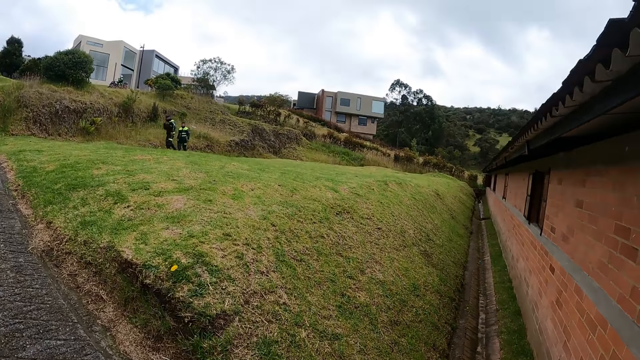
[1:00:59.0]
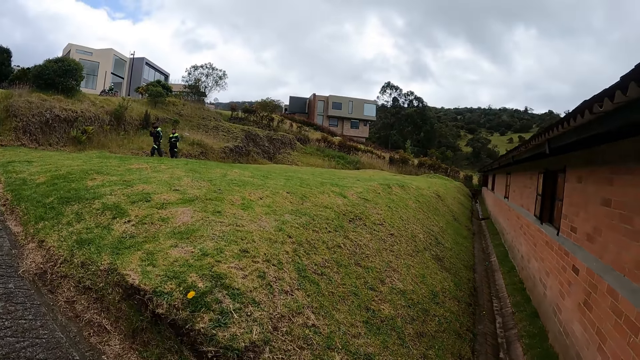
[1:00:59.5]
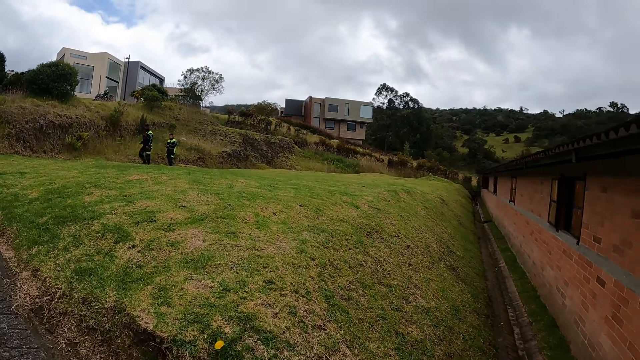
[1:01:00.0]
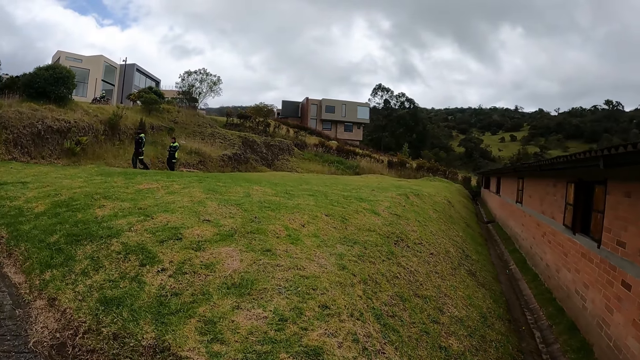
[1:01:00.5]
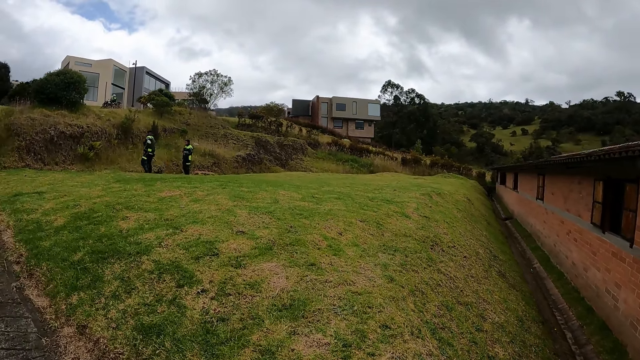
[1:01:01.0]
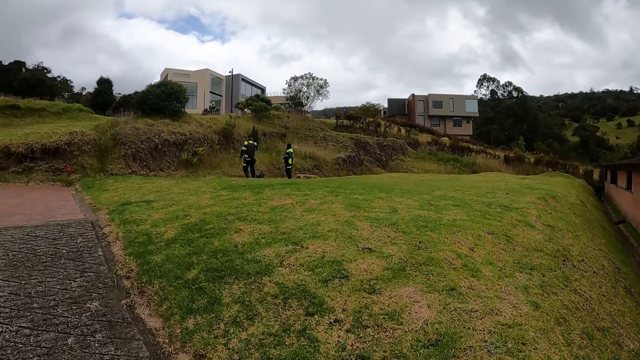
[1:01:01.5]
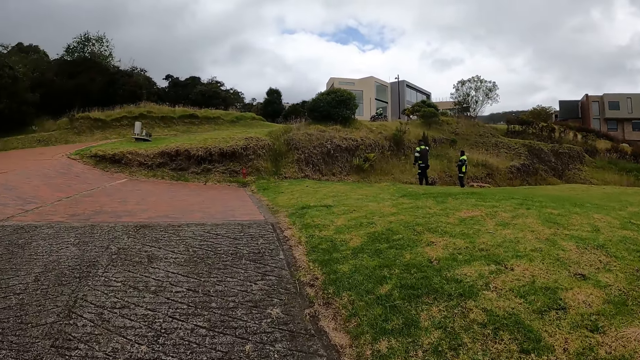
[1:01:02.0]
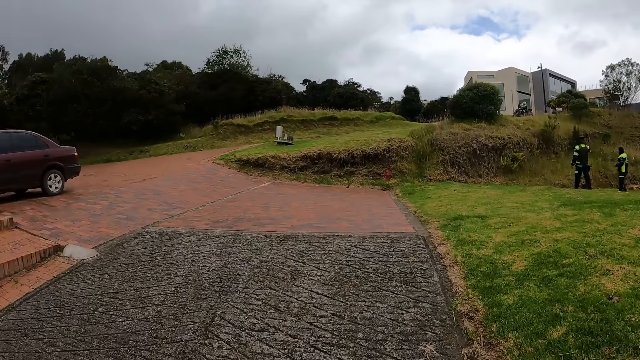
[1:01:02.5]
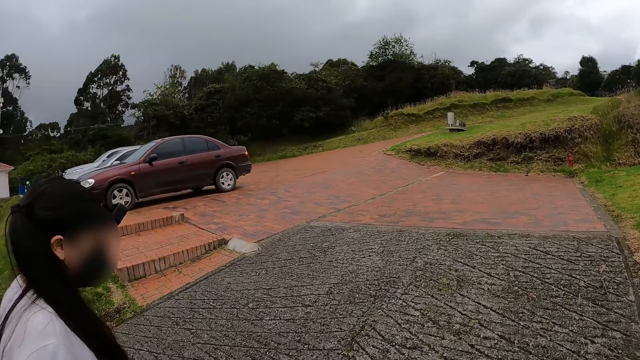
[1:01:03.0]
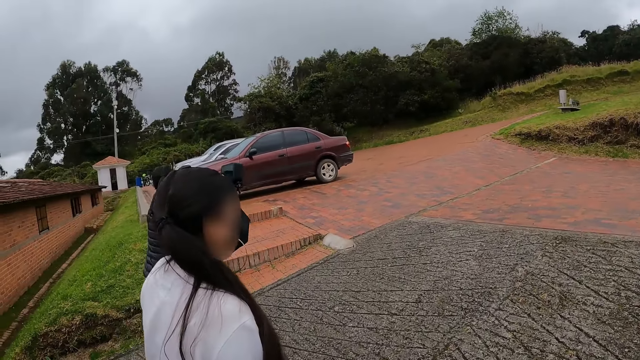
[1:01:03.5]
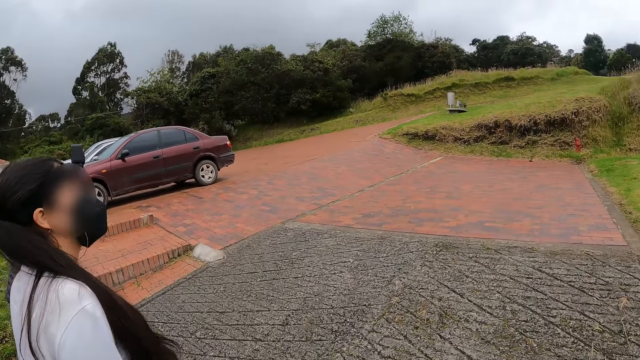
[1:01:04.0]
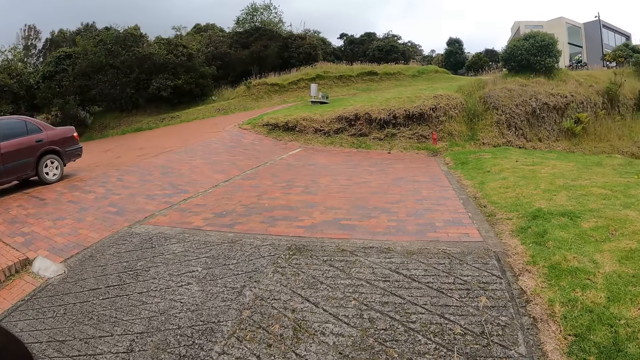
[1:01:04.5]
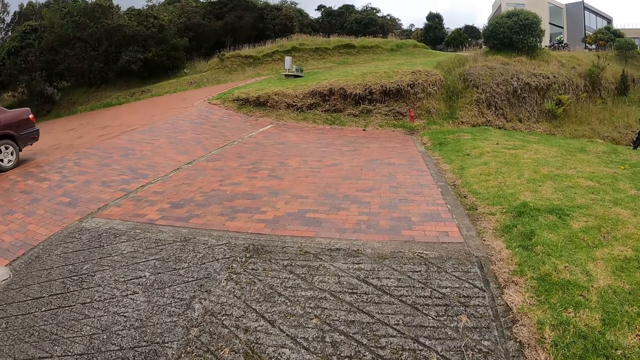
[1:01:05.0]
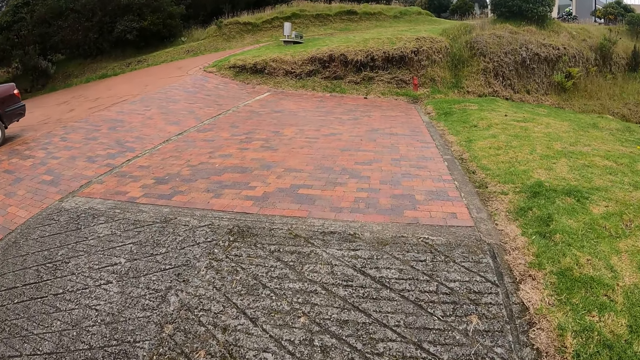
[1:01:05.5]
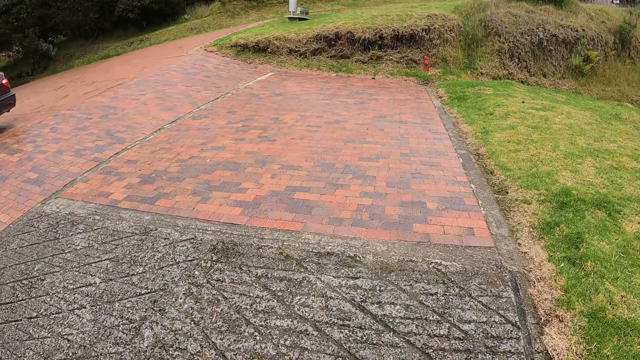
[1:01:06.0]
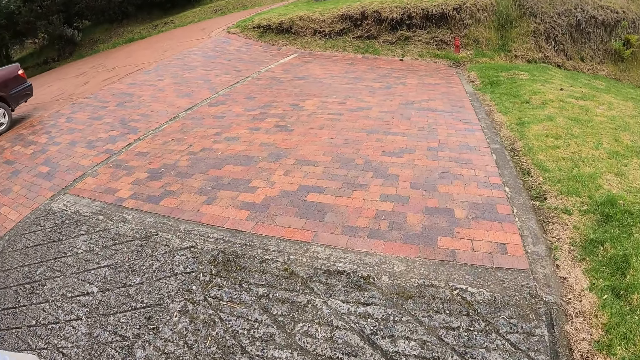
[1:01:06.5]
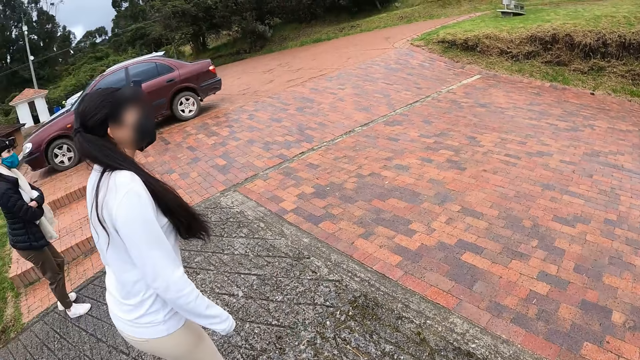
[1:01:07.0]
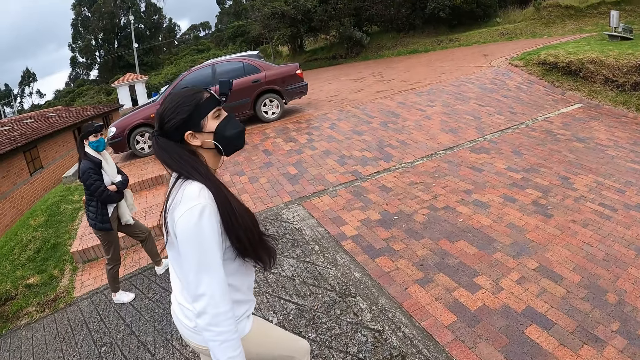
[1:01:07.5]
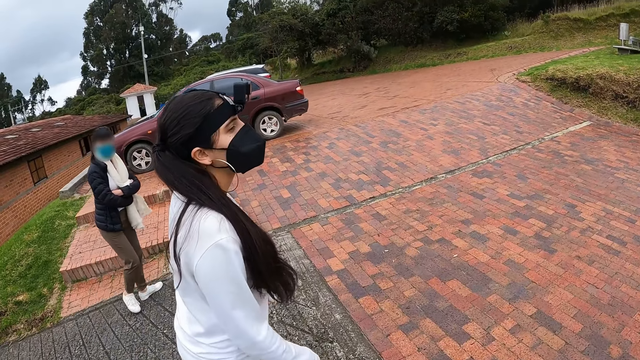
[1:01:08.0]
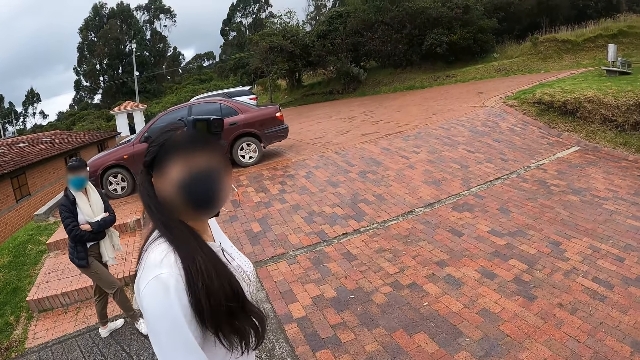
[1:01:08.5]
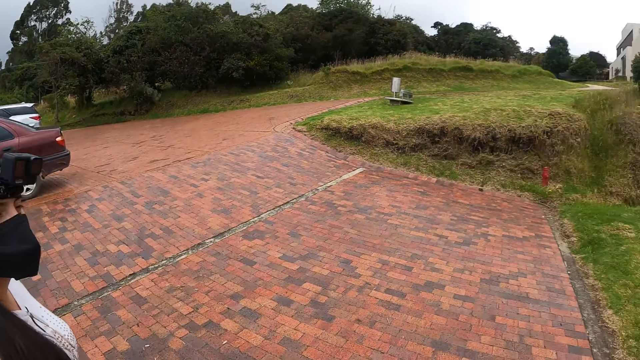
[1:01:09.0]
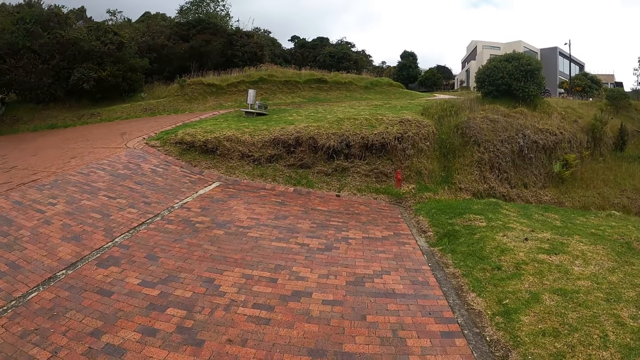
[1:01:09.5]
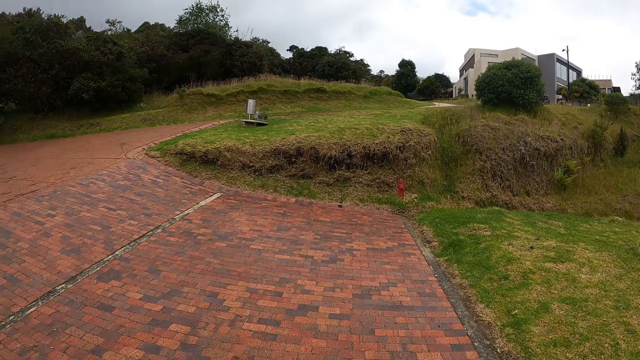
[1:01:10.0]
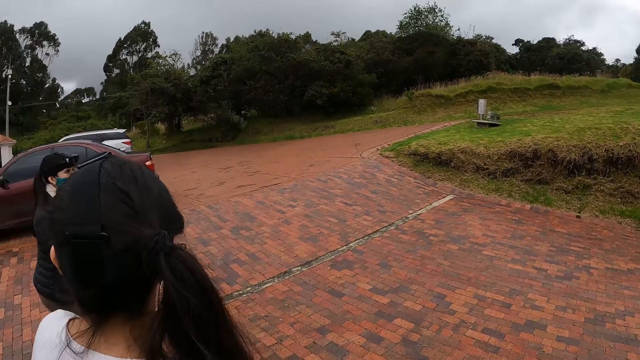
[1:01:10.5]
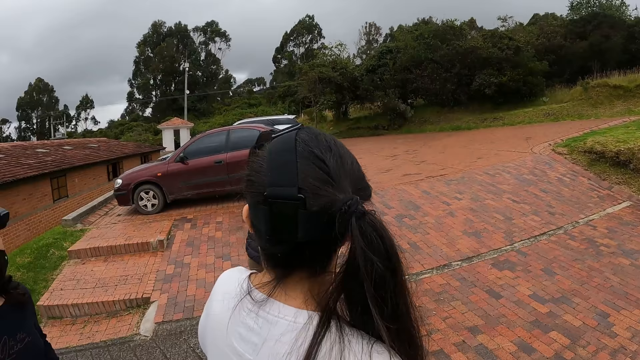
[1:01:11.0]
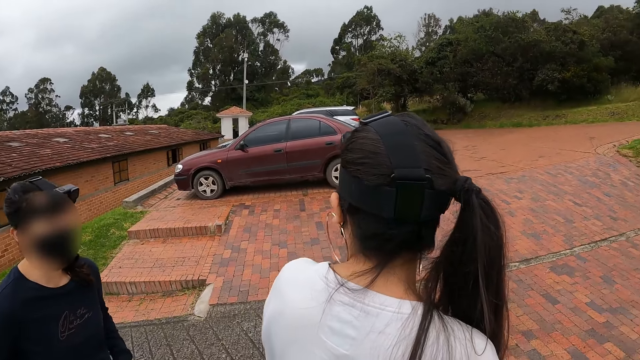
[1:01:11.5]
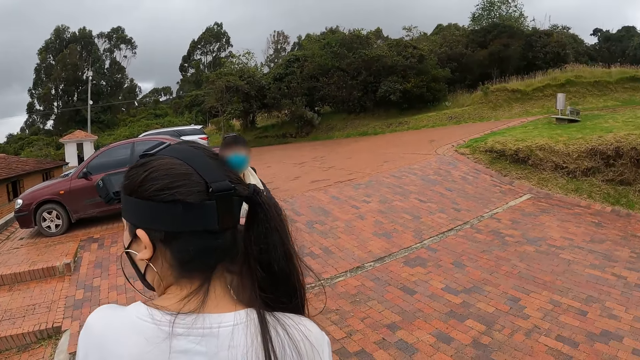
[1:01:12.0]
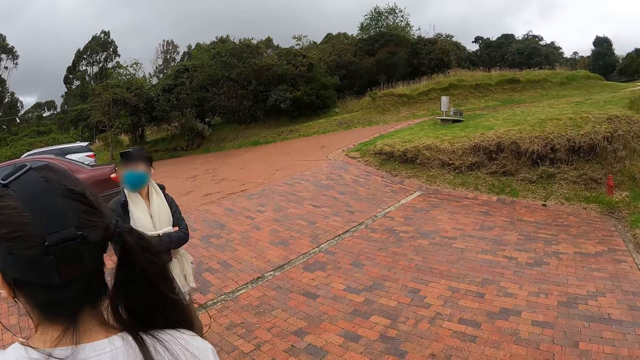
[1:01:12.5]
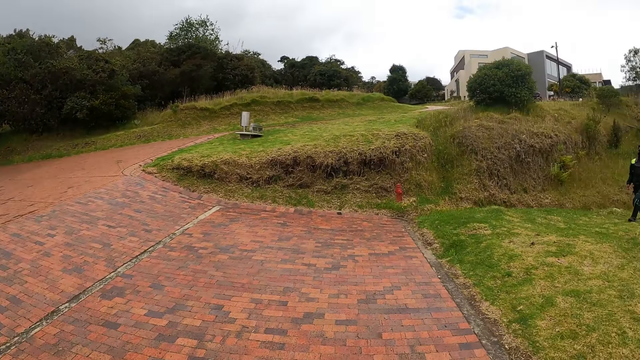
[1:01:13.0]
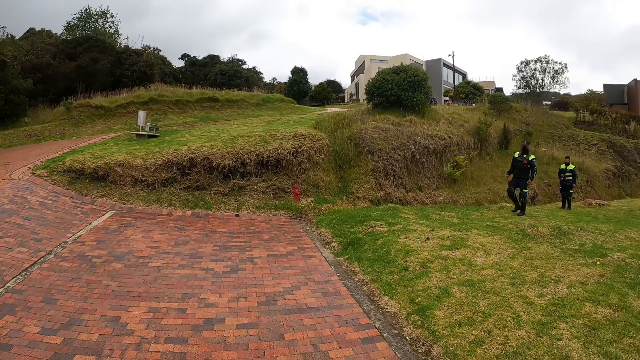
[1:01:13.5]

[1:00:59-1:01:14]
The camera wearer interacts with a woman.

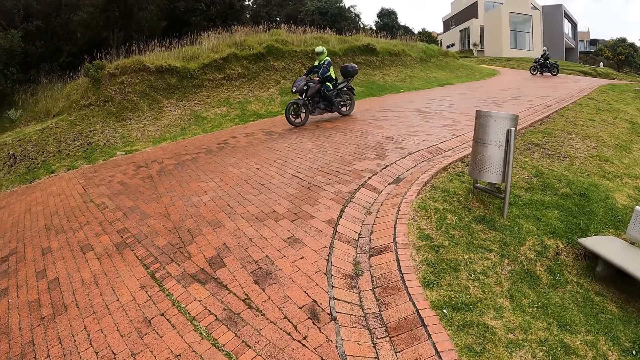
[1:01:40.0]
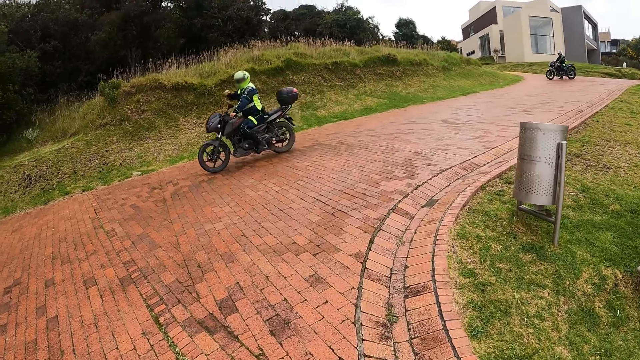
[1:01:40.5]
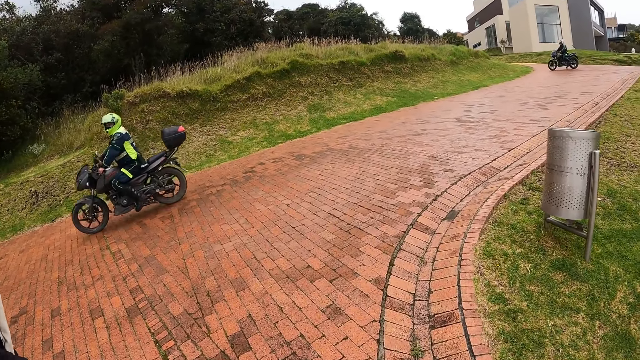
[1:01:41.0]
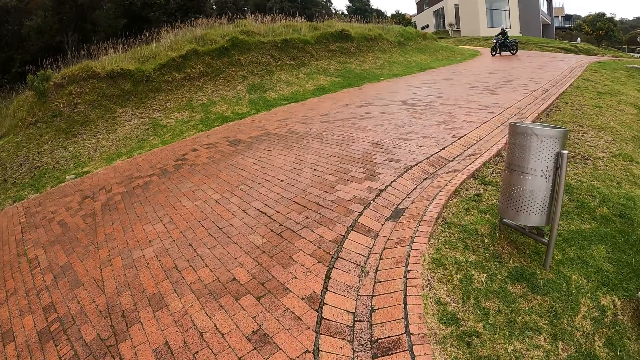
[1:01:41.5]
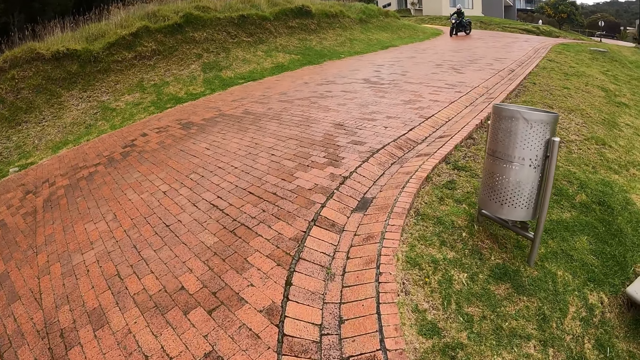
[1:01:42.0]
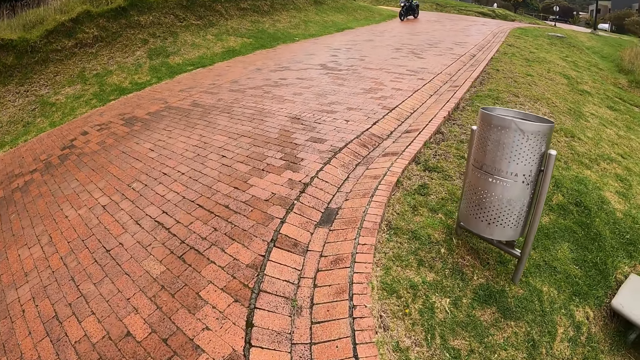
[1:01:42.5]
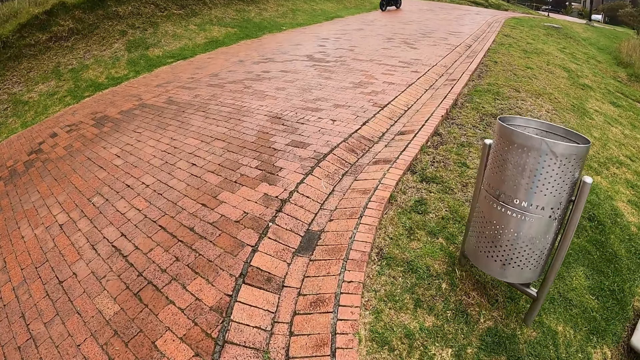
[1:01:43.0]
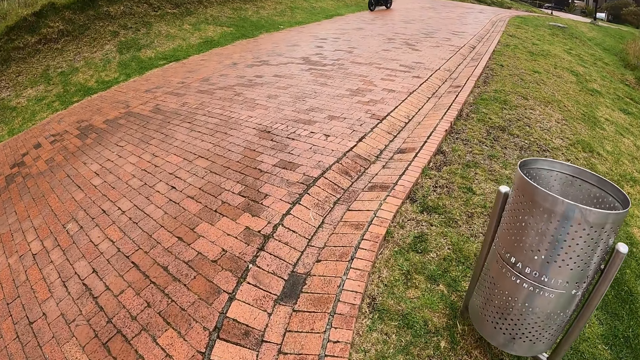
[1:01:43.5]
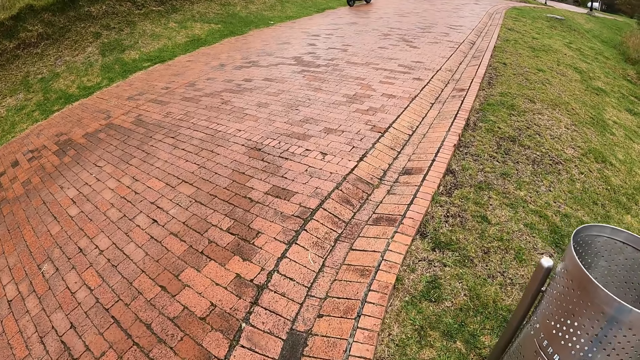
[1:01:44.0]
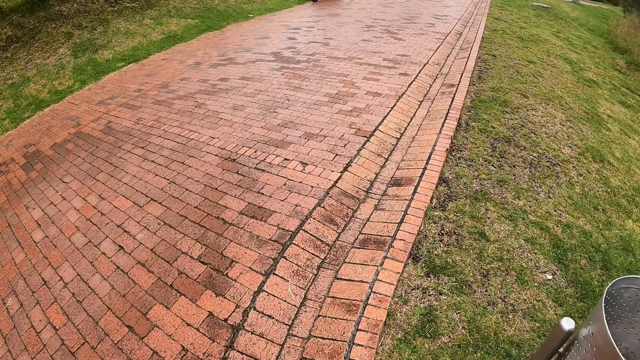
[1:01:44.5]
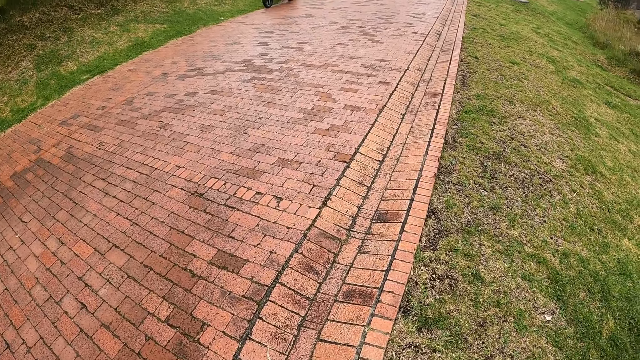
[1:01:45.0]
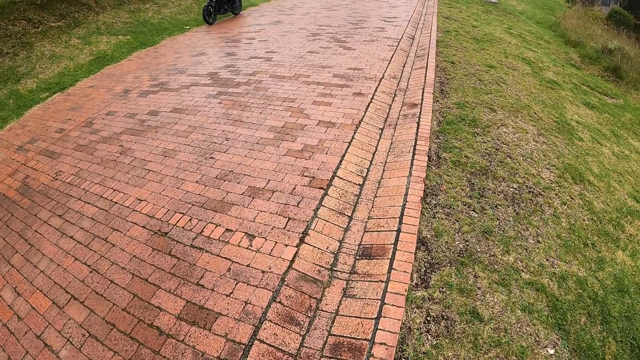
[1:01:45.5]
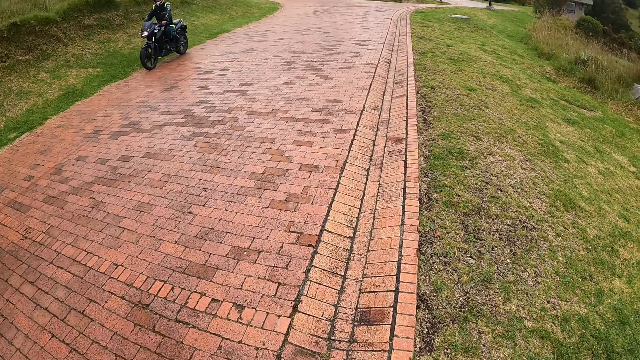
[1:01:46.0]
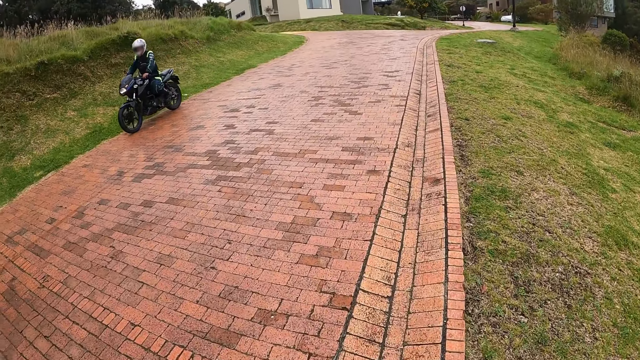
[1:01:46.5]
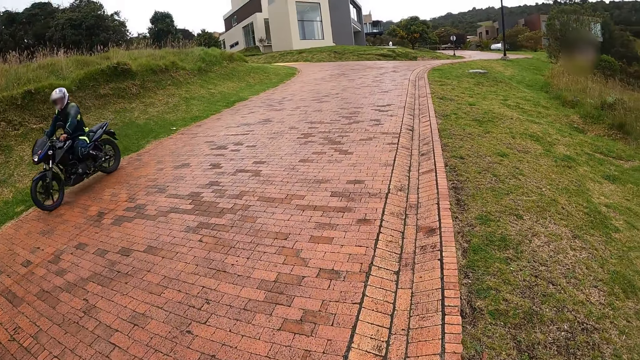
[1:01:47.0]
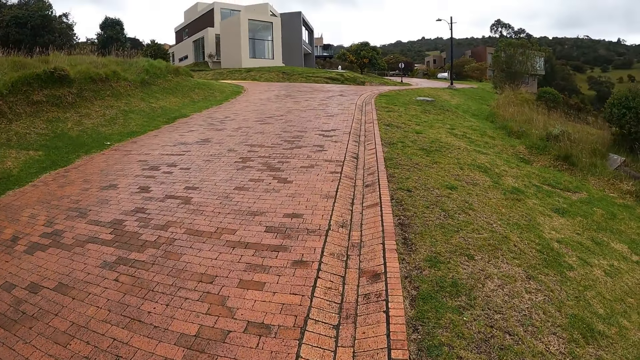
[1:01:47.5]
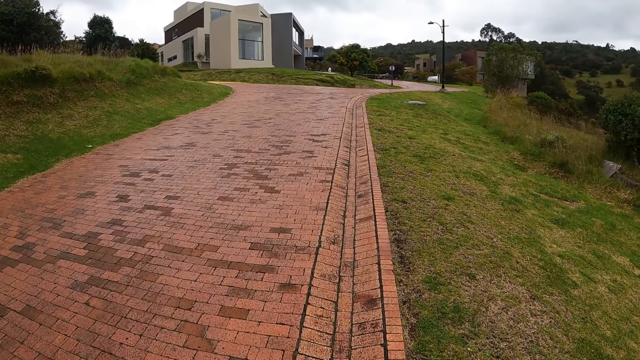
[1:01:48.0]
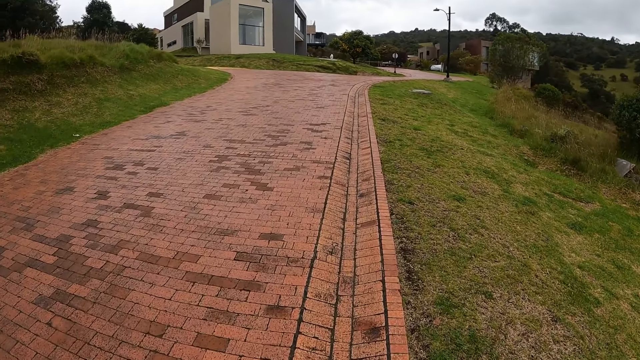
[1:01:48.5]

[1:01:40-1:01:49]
A man rides a motorcycle past the camera wearer. Another man rides a motorcycle past the camera wearer.
